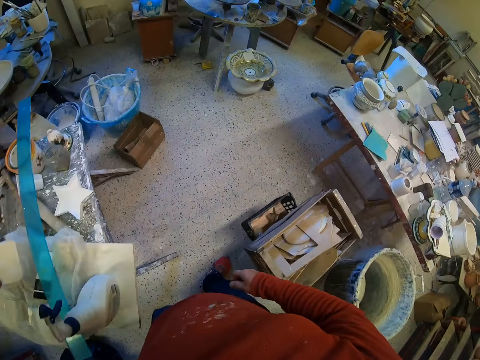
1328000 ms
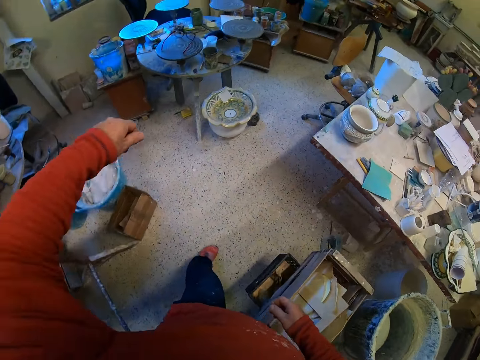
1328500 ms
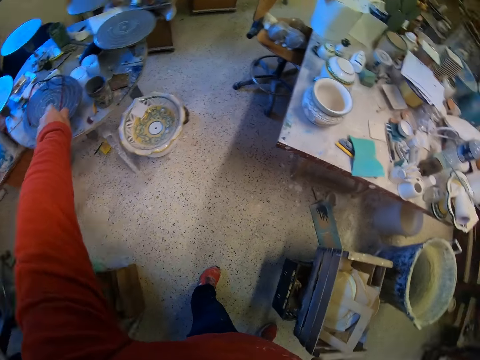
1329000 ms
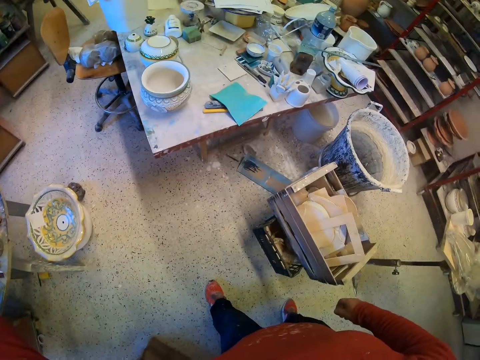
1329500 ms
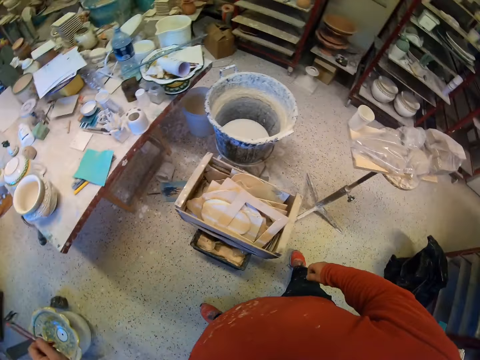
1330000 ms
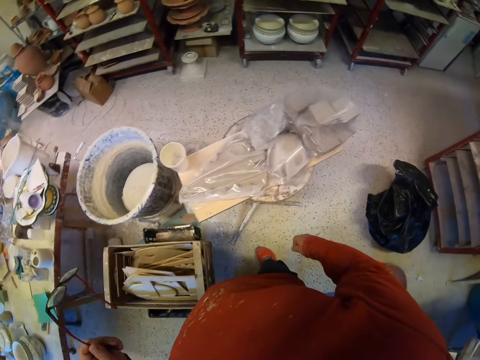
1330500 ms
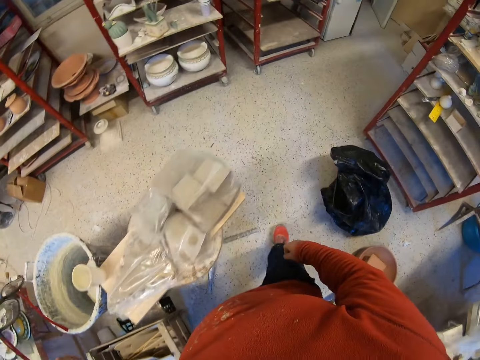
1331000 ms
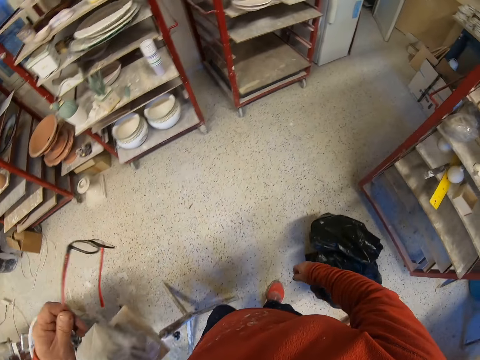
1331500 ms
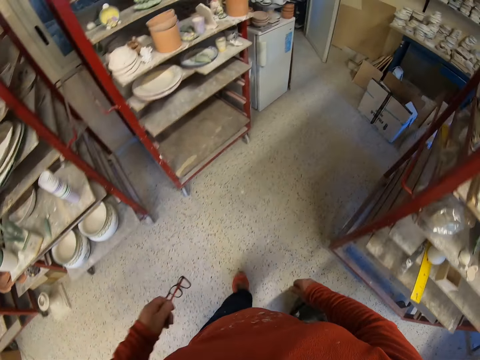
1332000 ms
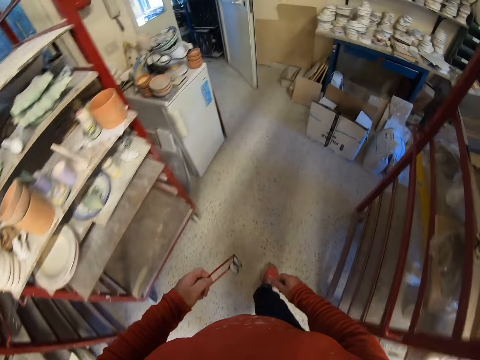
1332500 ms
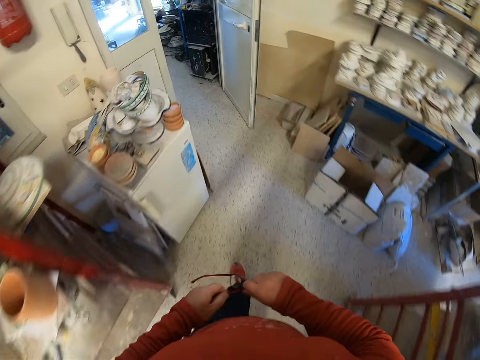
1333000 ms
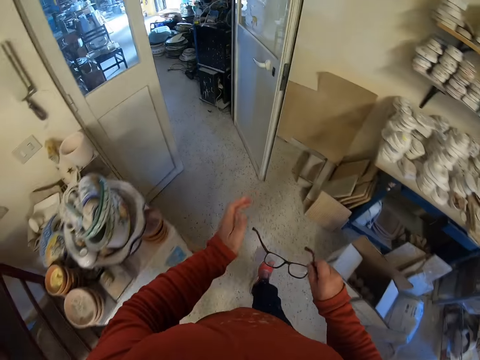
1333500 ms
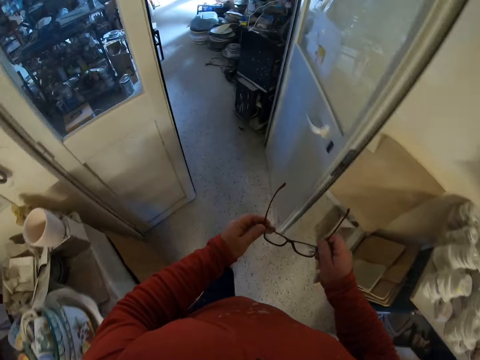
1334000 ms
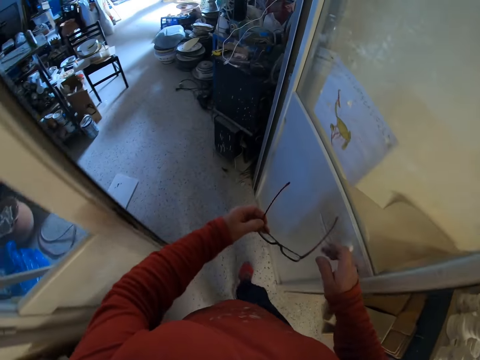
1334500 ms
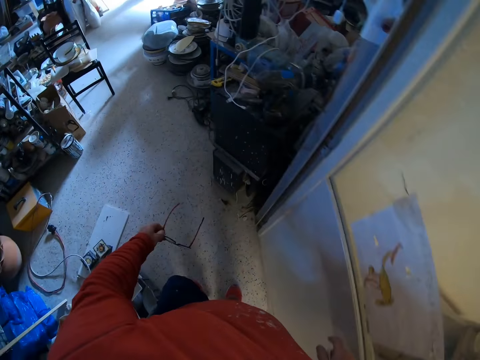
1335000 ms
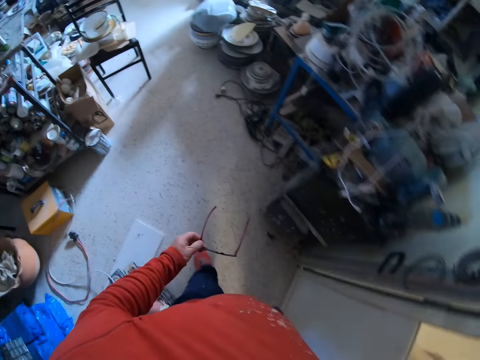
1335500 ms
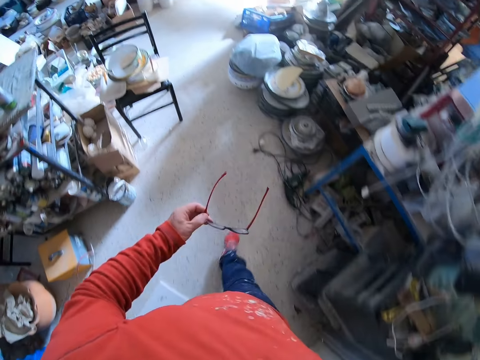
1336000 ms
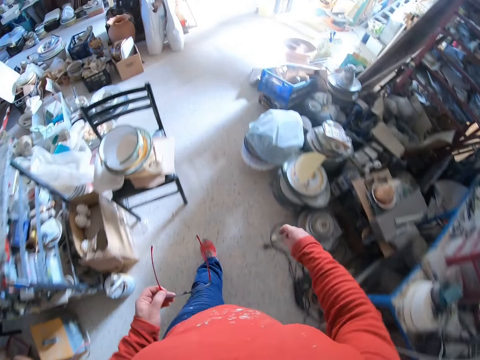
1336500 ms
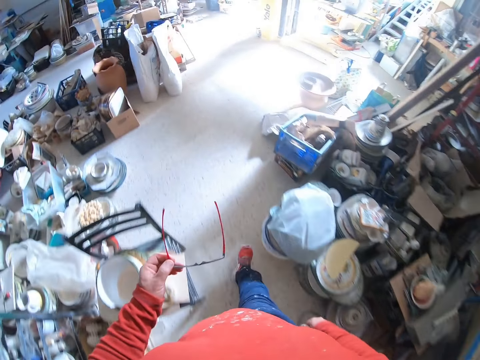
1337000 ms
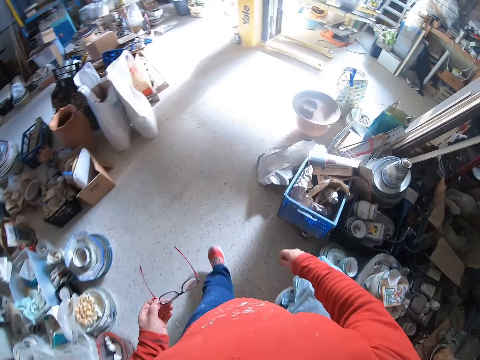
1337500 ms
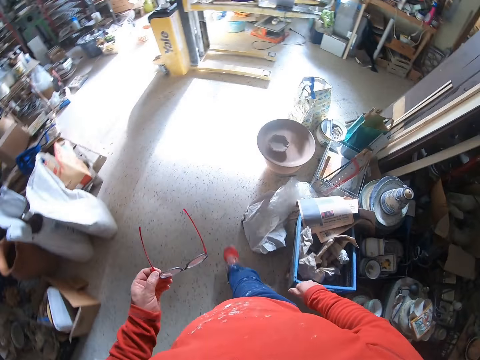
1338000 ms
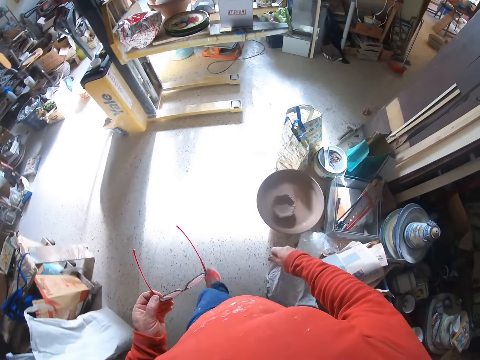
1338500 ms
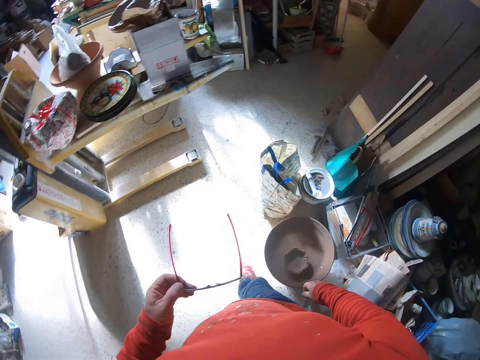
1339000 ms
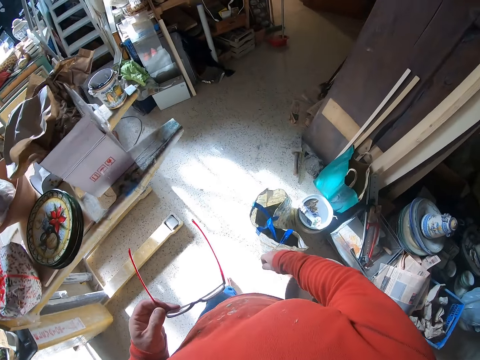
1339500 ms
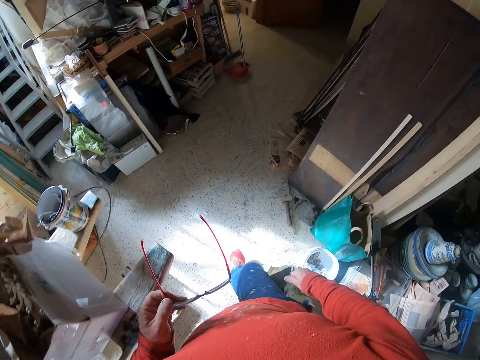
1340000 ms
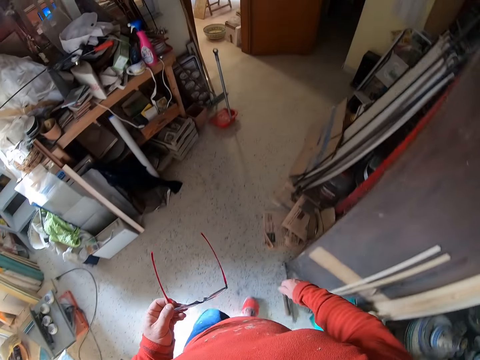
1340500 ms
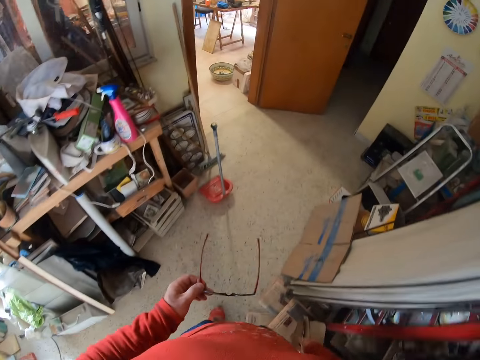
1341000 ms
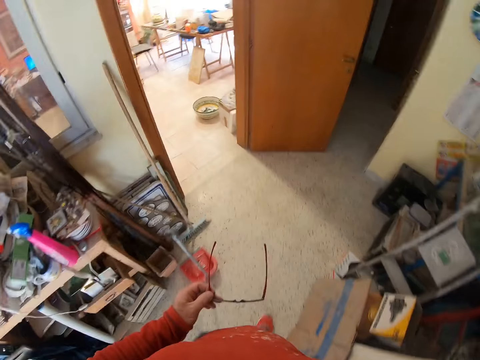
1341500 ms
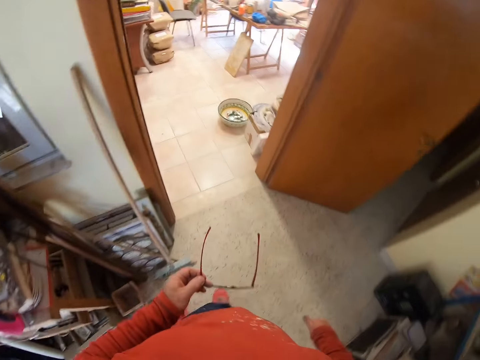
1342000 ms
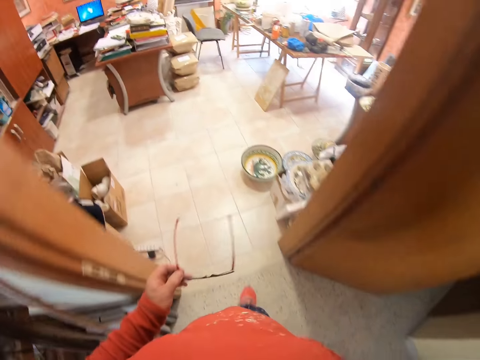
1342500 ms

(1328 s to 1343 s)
The camera wearer picks up glasses from the table. They walk around the workshop. They close the door. They walk around the workshop.

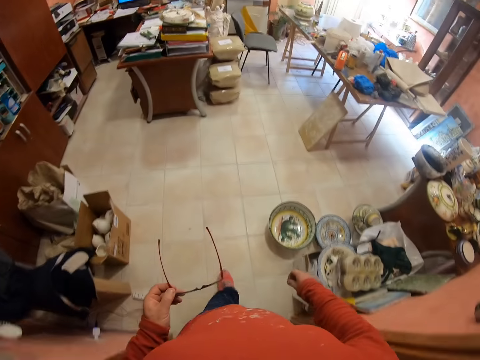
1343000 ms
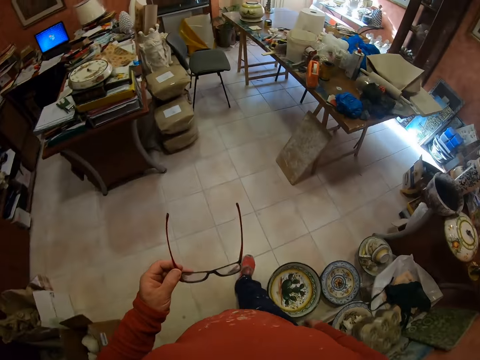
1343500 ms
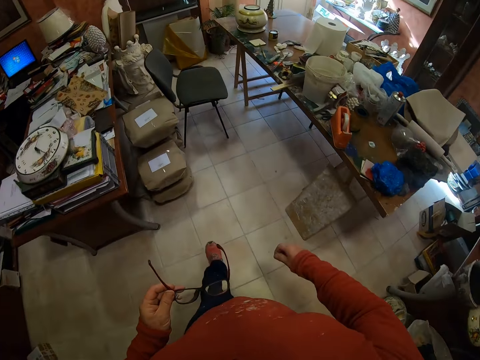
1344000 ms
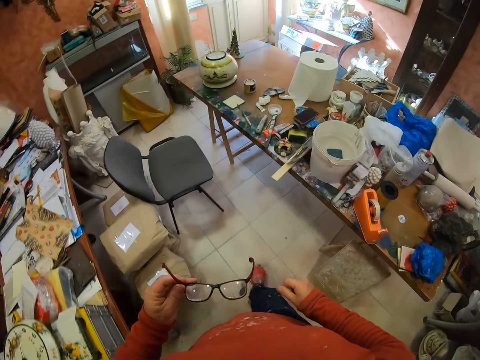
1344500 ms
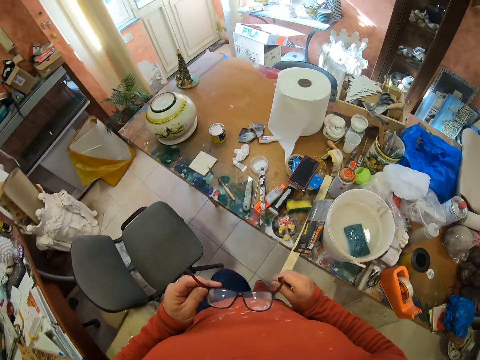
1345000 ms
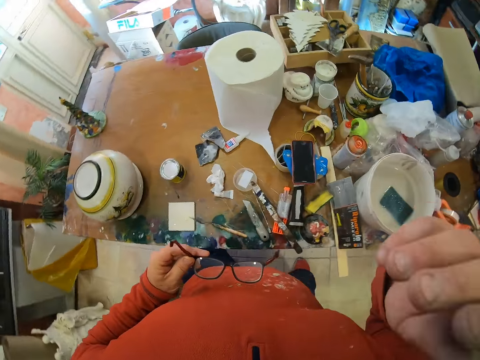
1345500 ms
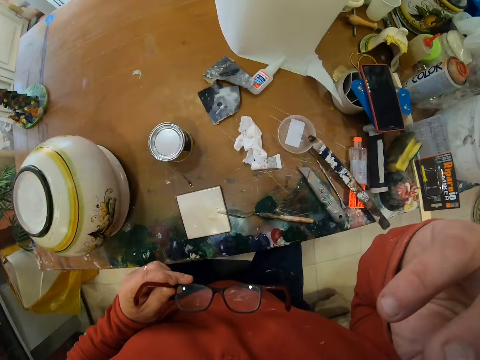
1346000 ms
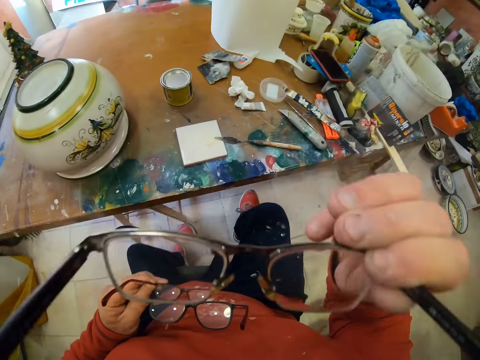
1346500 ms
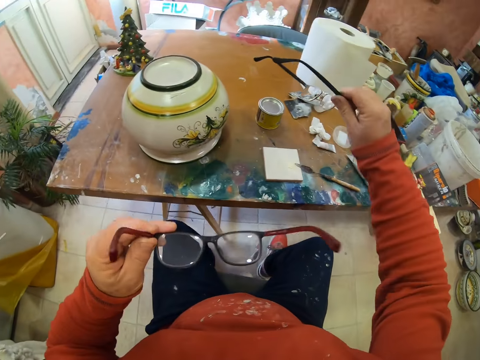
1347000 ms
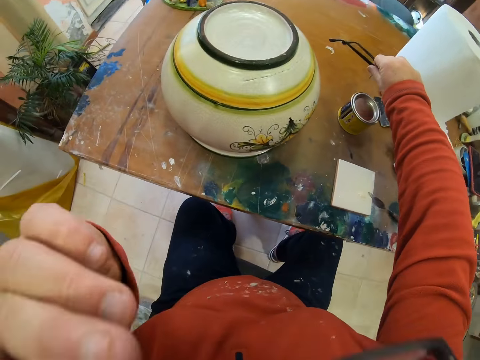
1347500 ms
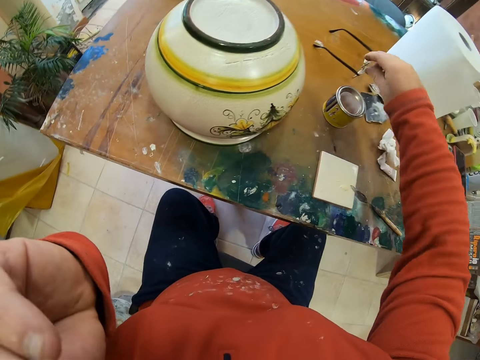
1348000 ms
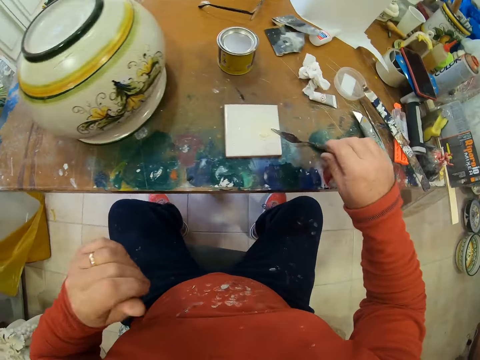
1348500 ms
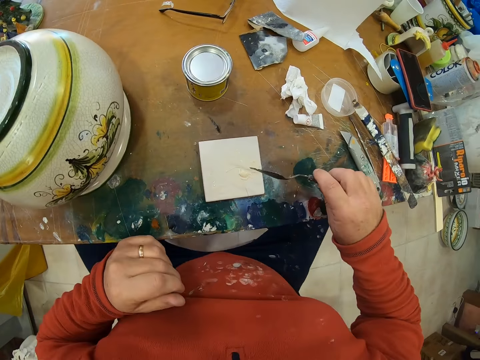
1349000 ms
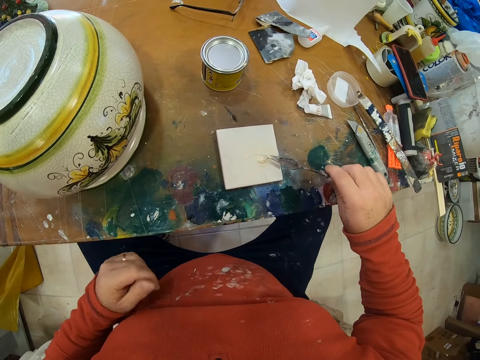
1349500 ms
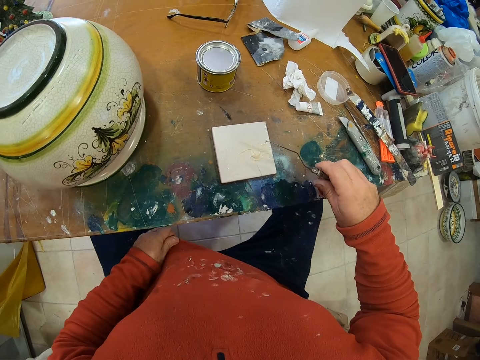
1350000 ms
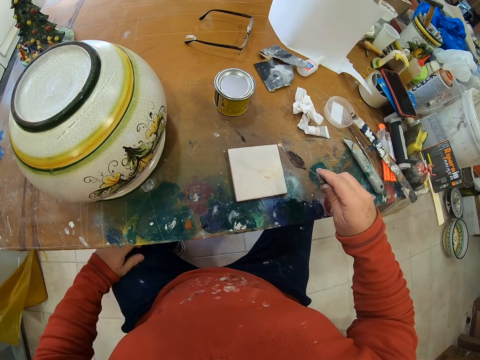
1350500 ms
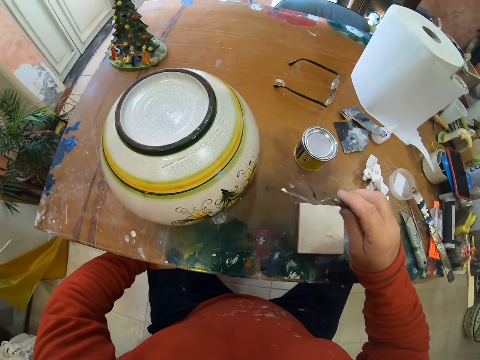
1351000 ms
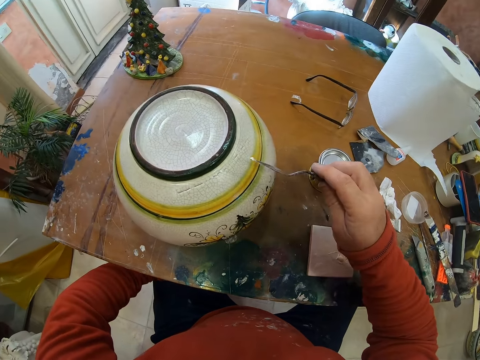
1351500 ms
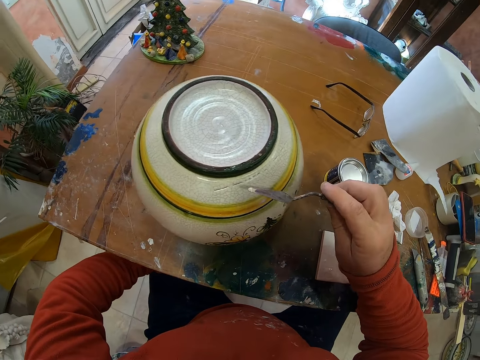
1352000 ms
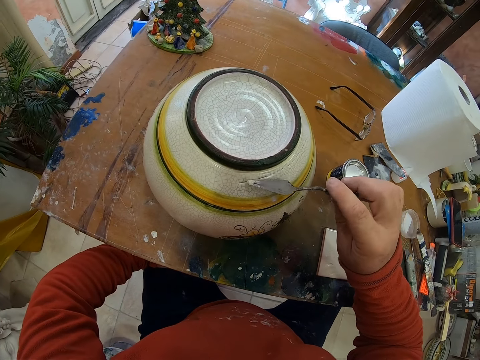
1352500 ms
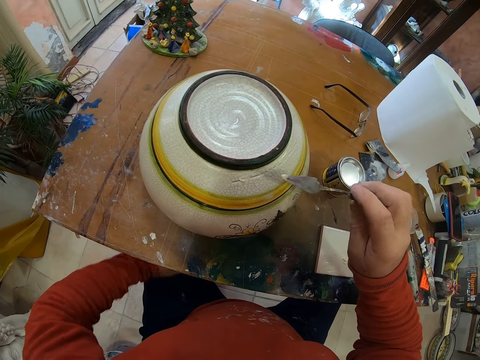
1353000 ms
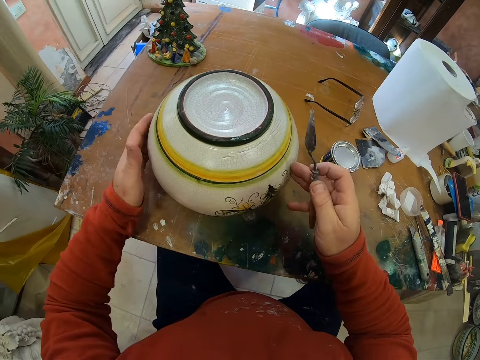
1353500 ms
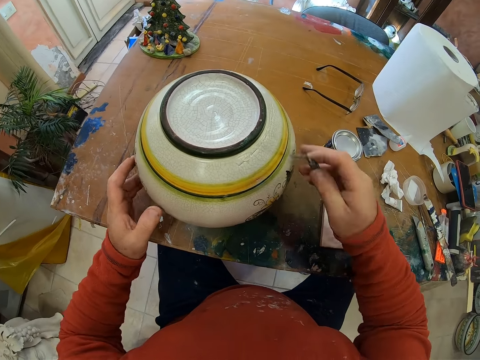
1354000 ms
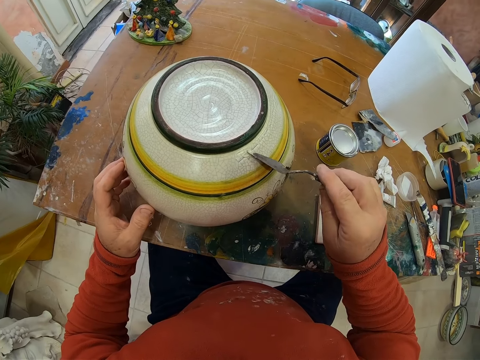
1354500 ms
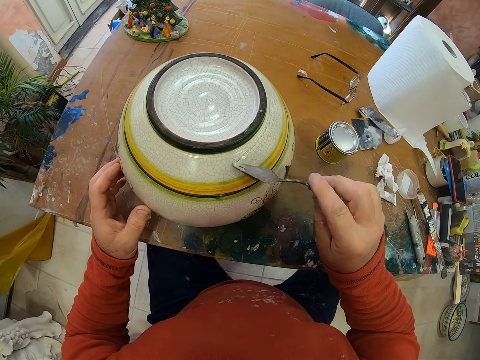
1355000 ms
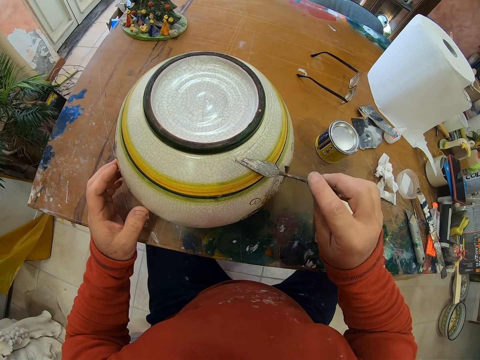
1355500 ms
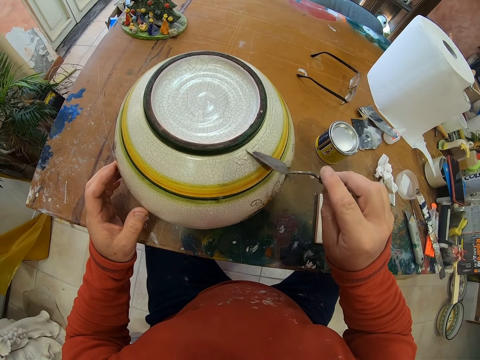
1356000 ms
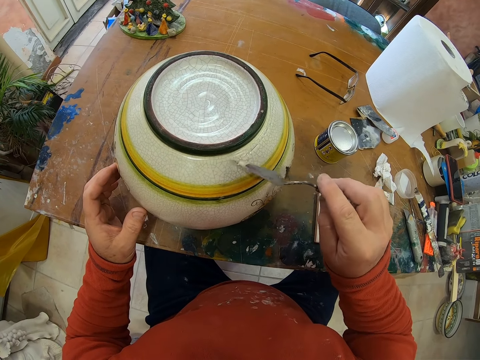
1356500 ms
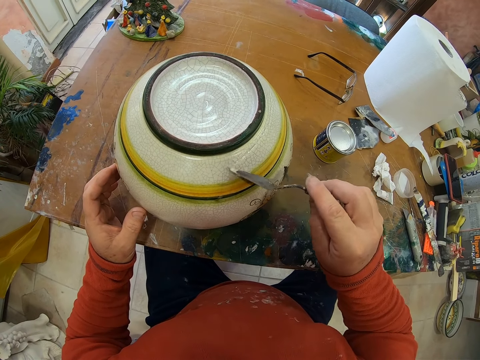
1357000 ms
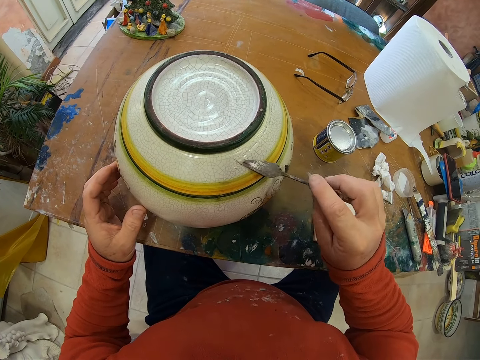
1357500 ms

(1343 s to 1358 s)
The camera wearer removes his glasses from his face. He wears other specs. He places the glasses on the table. He picks up the scooper from the table. He scoops paint. He applies the porcelain ceramic glue on the ceramic vase.
